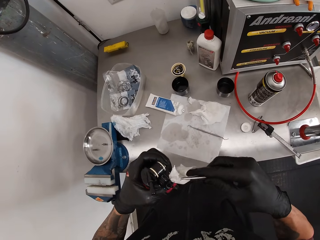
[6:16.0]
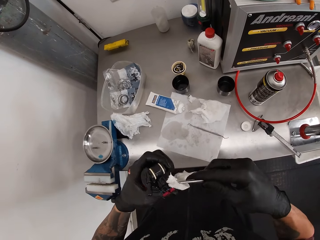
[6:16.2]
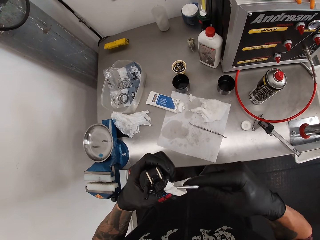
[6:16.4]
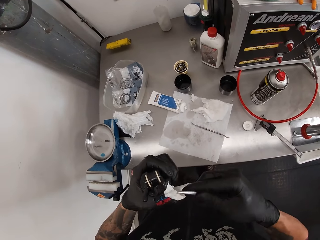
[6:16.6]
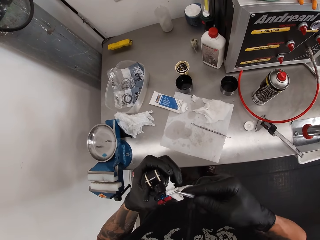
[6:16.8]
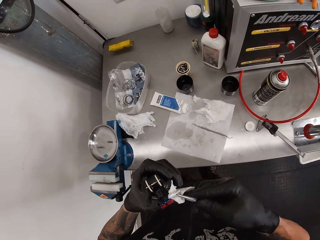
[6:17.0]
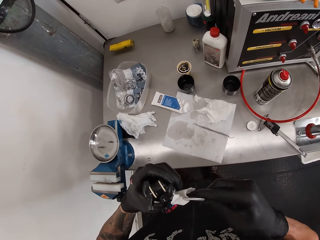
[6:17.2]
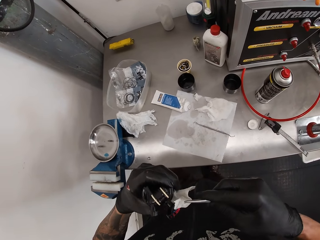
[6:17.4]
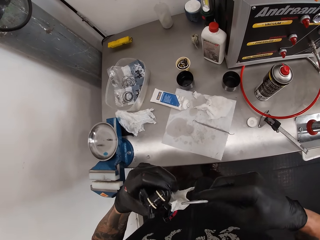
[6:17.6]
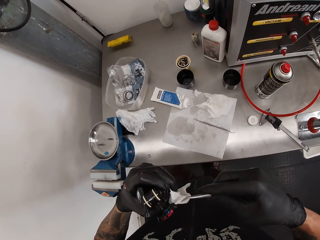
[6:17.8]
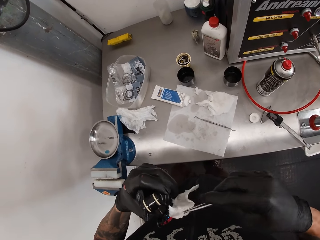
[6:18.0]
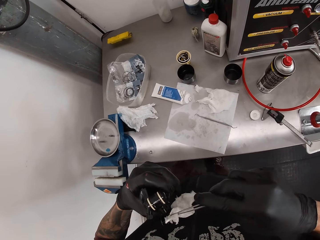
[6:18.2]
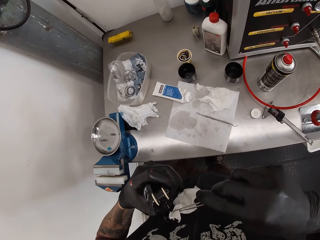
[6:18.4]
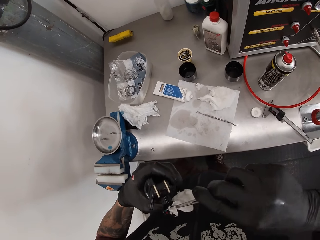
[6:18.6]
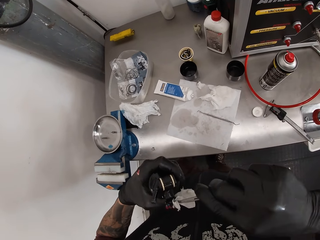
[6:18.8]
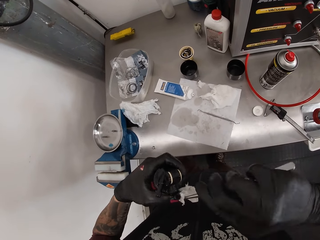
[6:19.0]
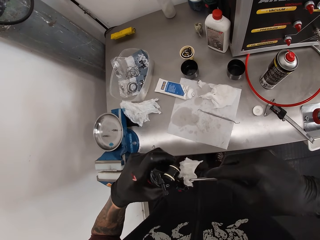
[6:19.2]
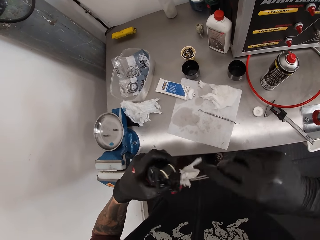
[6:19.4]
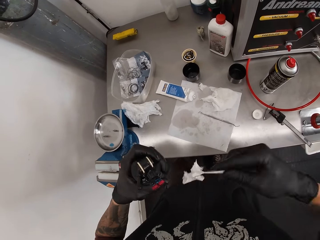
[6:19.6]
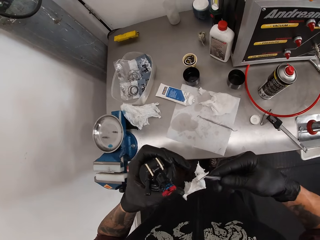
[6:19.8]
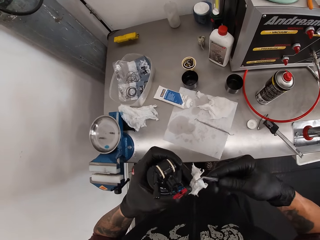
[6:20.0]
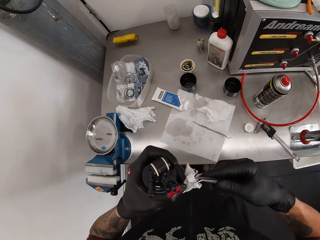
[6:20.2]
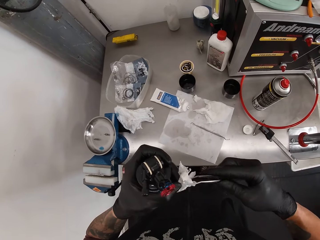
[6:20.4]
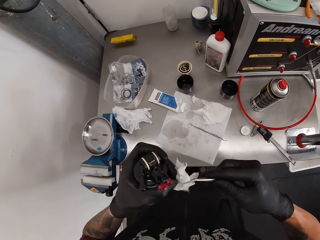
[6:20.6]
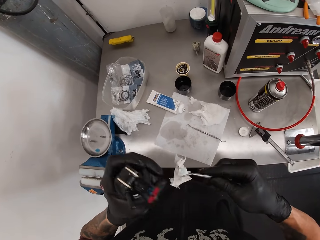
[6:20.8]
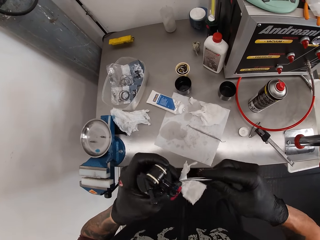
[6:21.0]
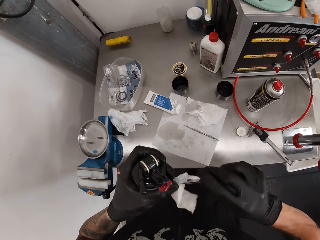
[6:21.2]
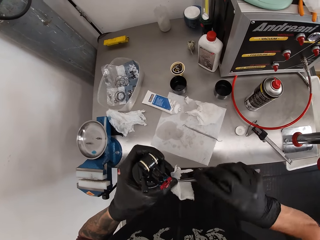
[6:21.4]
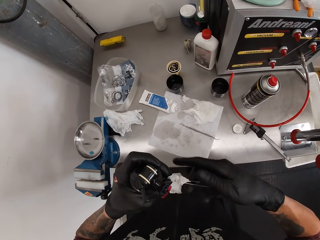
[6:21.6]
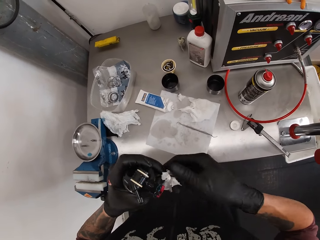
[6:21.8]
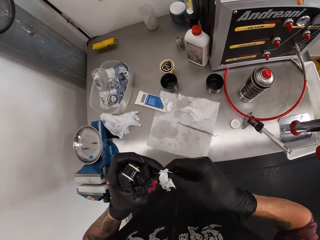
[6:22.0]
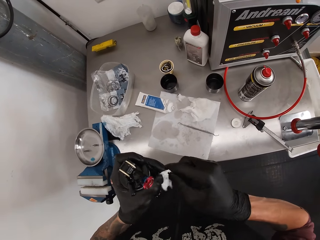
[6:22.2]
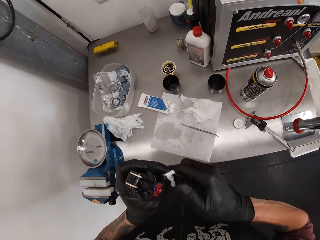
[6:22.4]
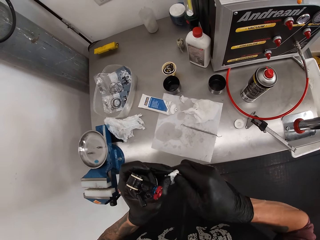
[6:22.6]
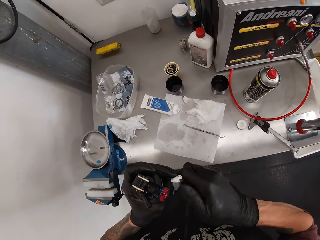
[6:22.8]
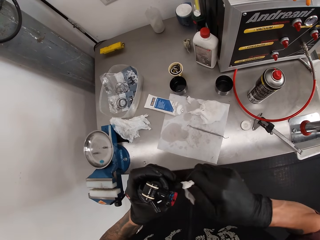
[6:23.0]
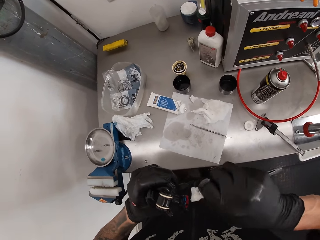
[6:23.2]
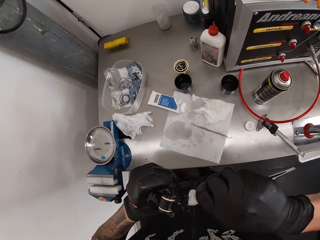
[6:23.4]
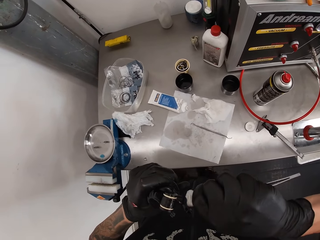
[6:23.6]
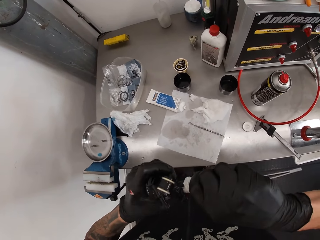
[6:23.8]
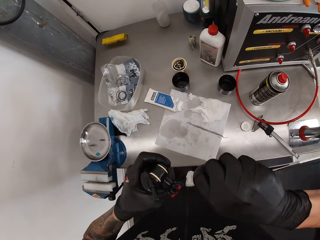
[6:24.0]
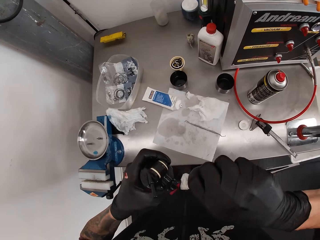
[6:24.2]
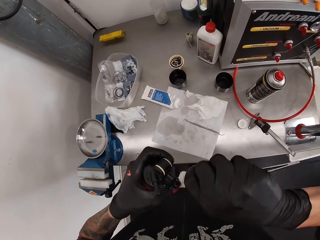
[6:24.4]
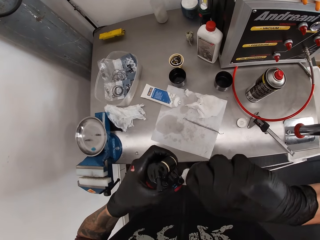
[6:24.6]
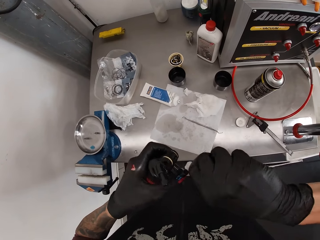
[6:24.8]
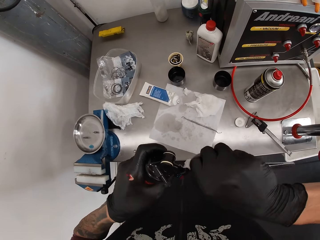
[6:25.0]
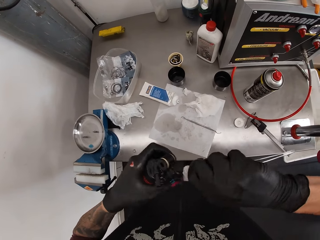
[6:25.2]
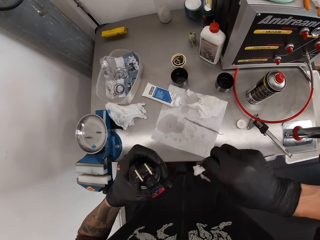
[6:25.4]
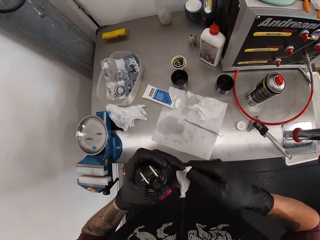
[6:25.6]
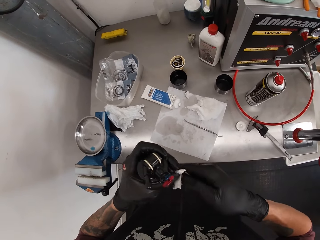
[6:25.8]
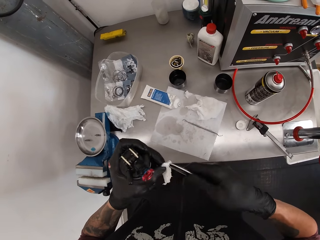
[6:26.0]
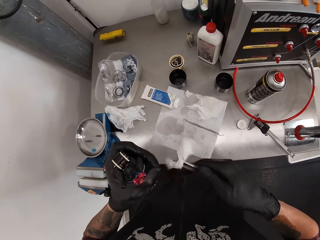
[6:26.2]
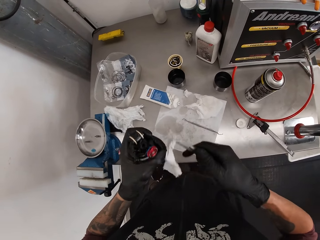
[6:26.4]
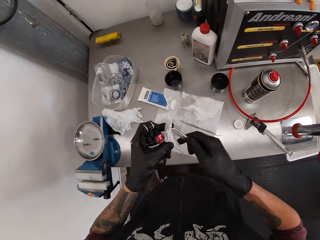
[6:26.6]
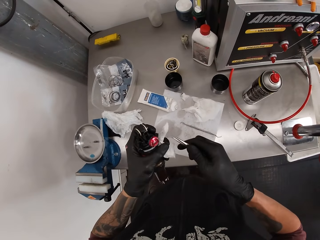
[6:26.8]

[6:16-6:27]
The camera wearer clips the piece of tissue between the tweezer or clip in his right hand. He cleans something with the tissue paper. He holds the tissue paper with the clip. He adjusts the fox float in his left hand with the tweezer on his right hand. He cleans something with the tissue paper.

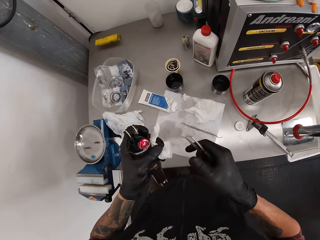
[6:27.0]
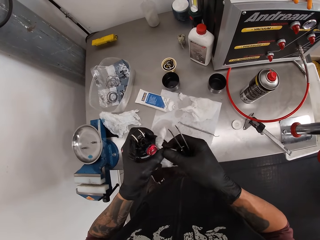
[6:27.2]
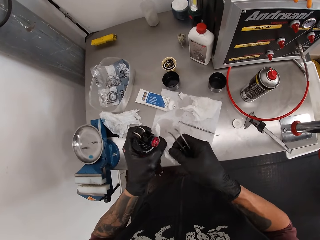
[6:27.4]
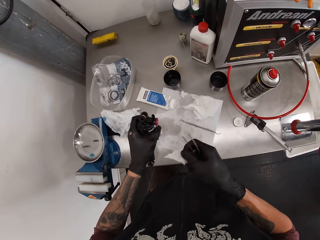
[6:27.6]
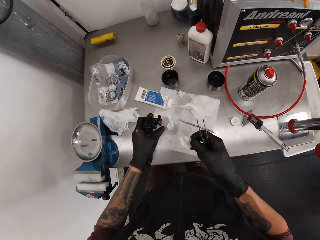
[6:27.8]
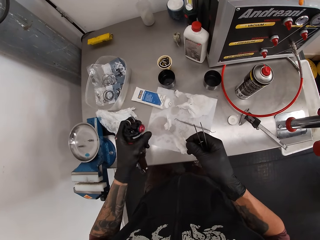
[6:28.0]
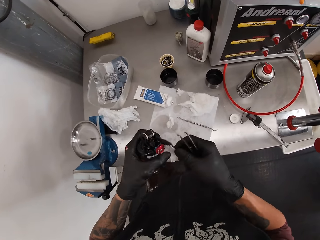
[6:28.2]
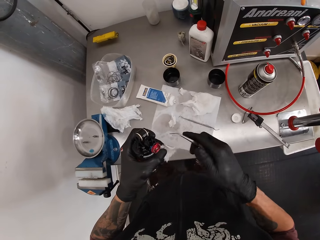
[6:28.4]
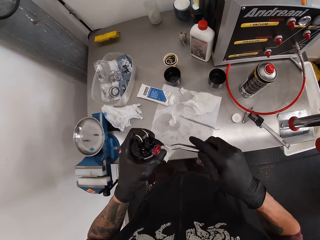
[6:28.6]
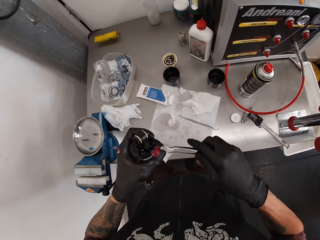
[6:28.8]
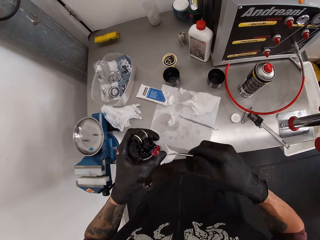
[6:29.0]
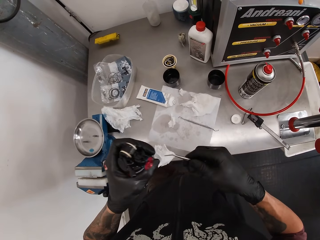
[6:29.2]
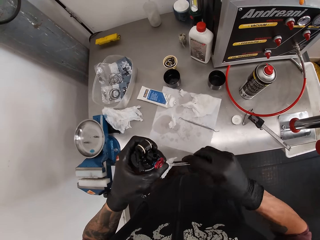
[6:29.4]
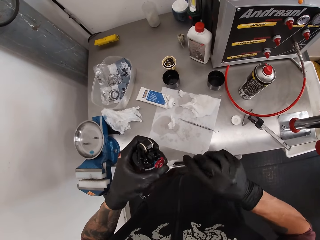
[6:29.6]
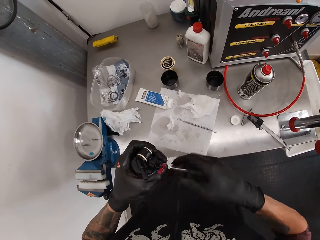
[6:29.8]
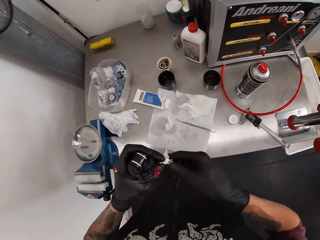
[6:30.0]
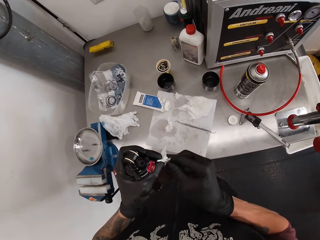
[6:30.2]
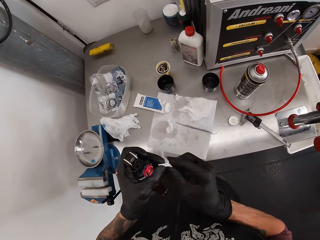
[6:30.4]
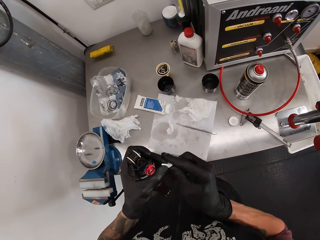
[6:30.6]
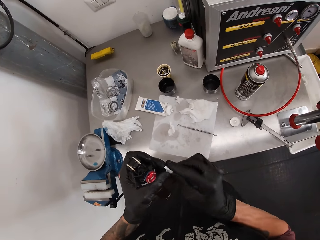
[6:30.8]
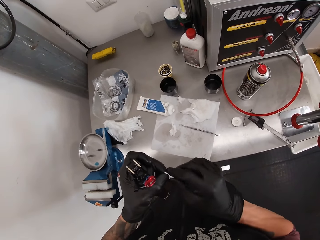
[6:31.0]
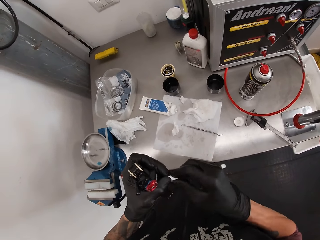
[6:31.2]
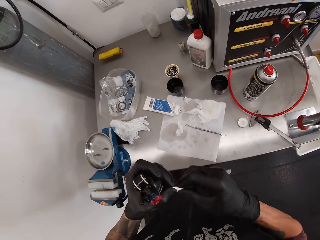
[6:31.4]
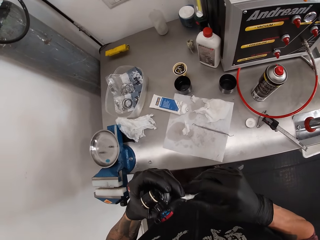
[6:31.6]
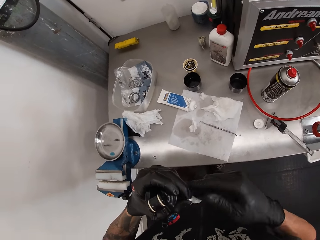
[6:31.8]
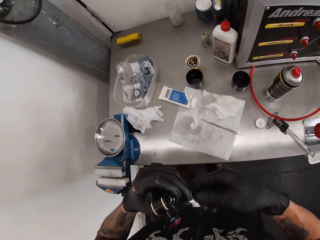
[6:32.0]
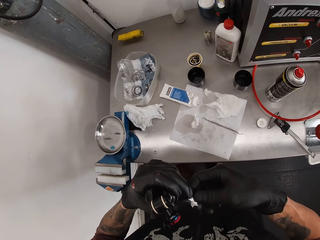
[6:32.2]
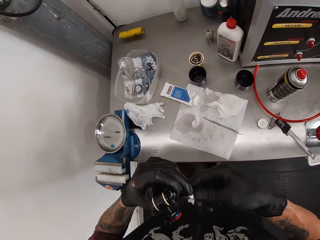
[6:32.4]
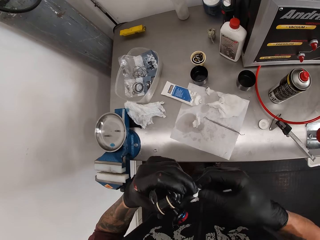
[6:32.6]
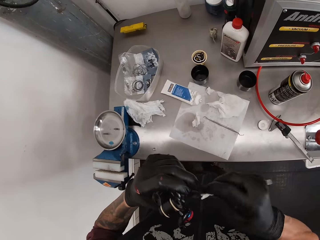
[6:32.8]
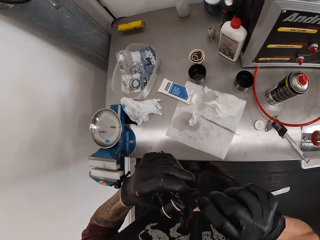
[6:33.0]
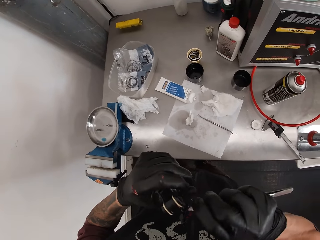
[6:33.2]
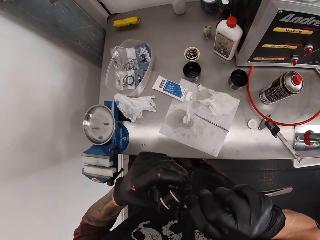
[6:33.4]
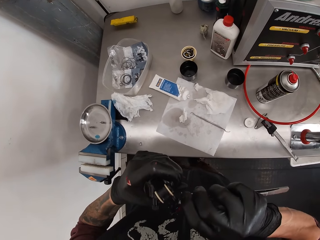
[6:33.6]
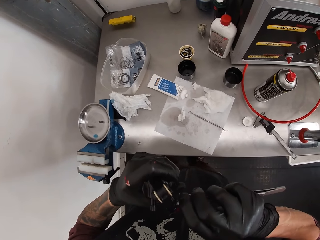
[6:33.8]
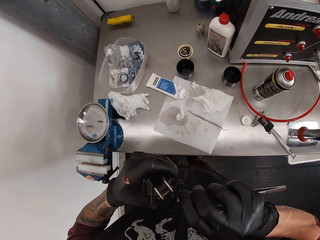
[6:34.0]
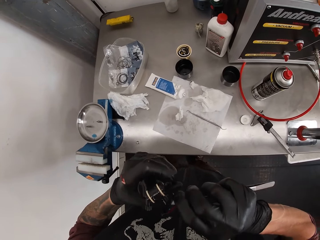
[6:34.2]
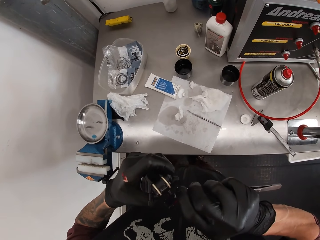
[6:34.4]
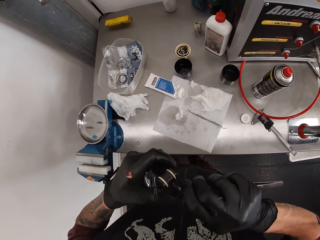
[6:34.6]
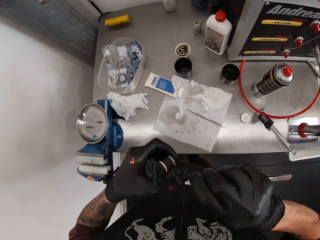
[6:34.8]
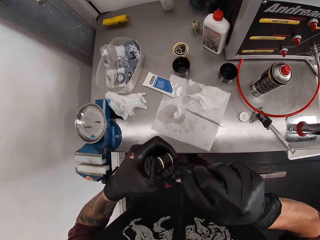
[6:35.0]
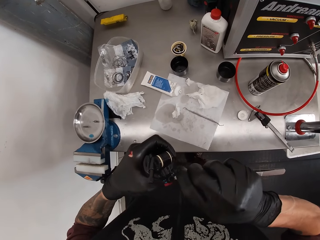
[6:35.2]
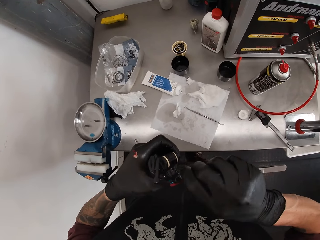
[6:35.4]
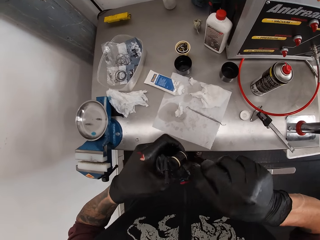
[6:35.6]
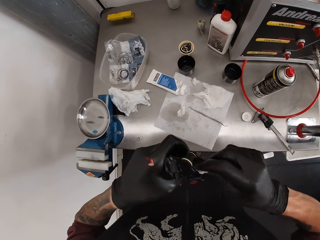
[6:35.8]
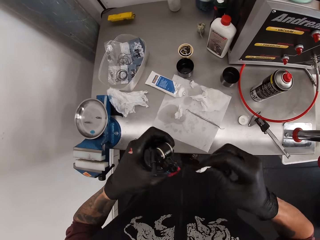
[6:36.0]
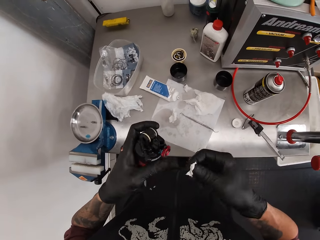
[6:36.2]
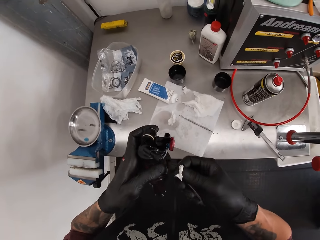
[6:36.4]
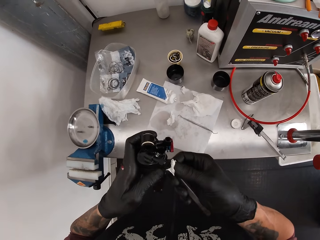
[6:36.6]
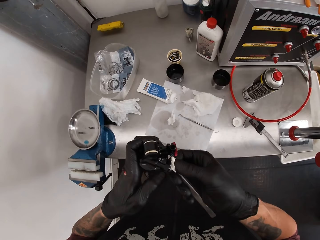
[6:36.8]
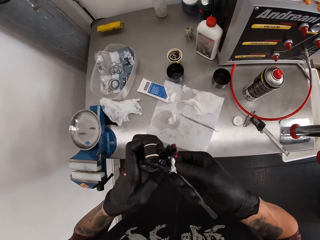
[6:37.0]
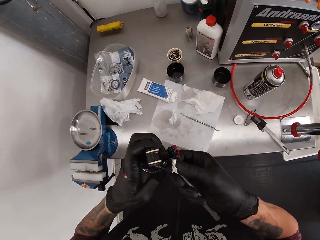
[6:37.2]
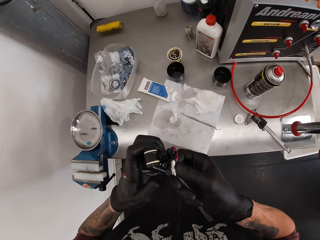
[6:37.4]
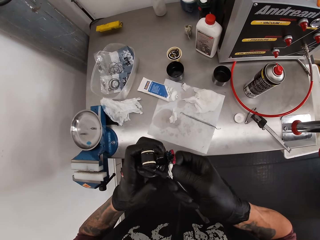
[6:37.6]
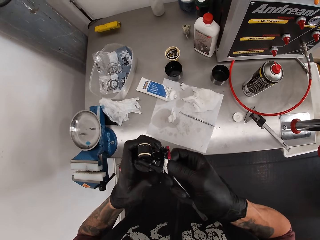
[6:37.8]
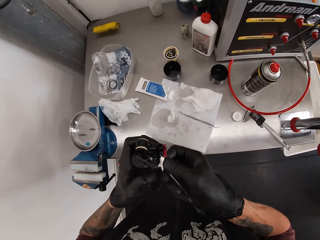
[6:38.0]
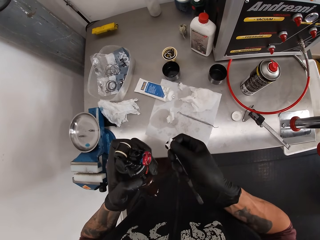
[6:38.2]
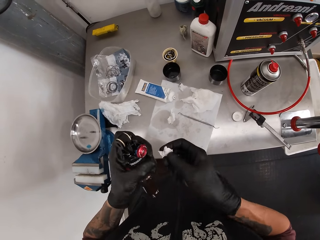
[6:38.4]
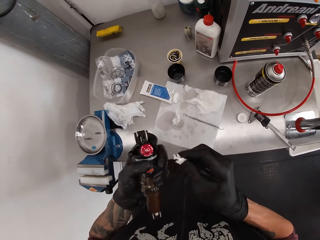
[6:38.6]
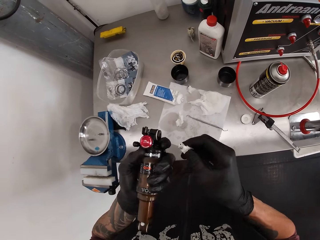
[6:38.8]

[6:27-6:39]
The camera wearer removes the piece of tissue between the tweezer with his right hand. He tears a piece of tissue with his right hand. He drops the piece of tissue with his left hand. He clips the piece of tissue between the tweezer in his right hand. He adjusts the fox float in his left hand with the tweezer on his right hand. He cleans something with the tissue paper.
